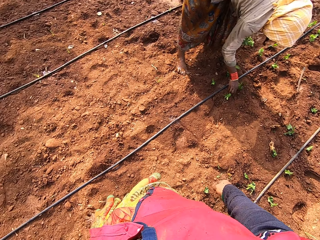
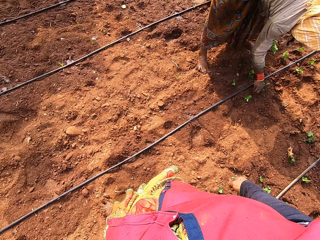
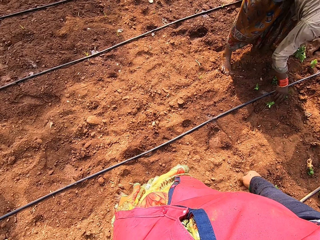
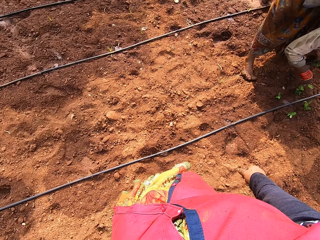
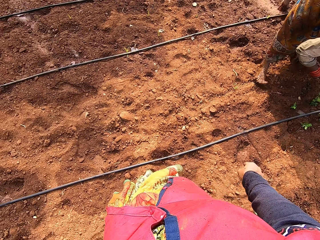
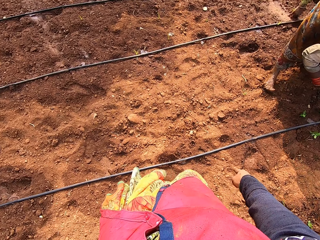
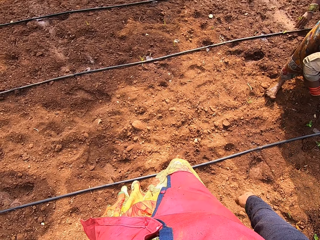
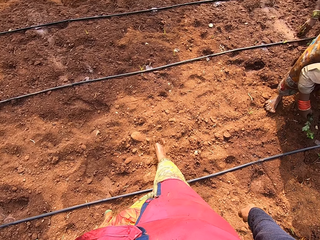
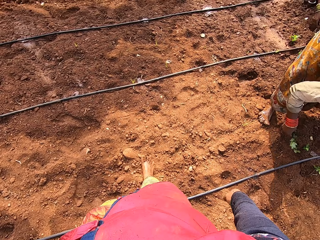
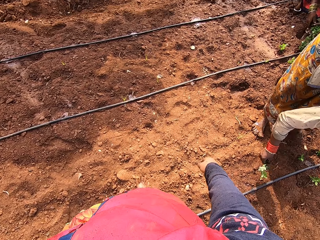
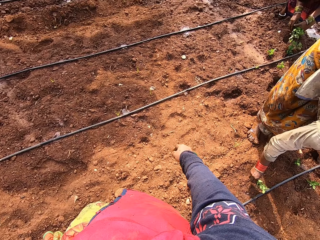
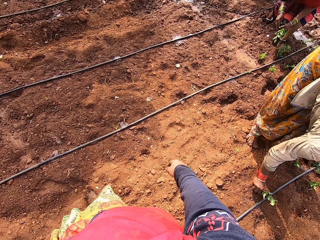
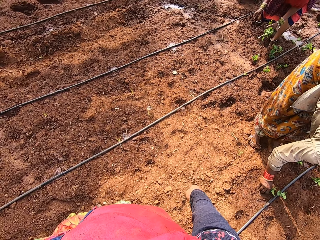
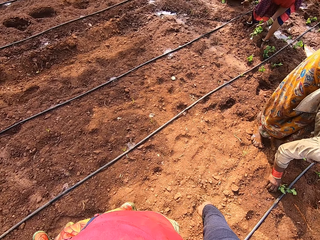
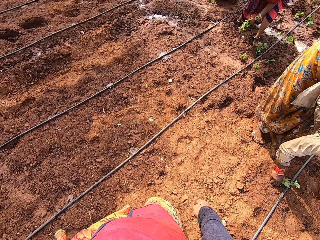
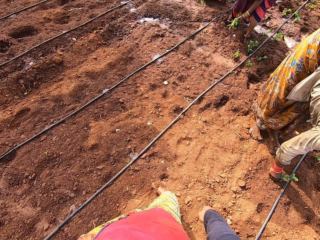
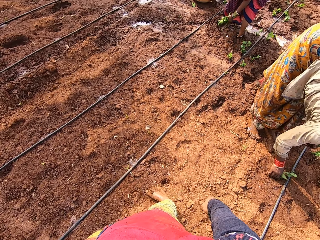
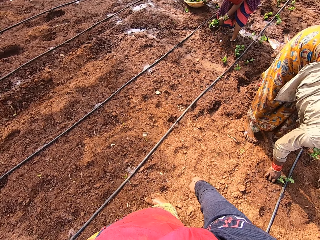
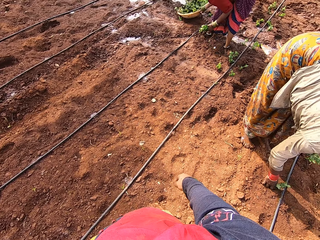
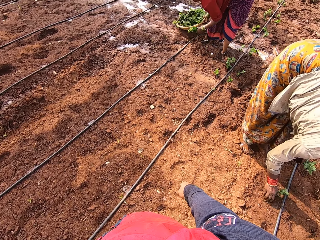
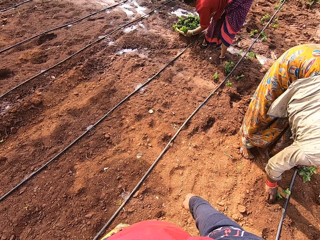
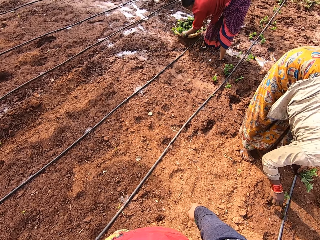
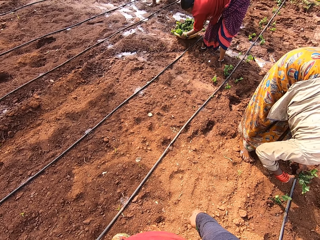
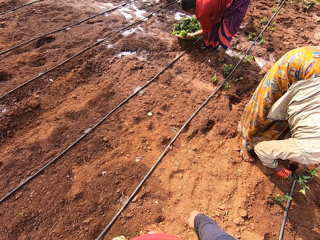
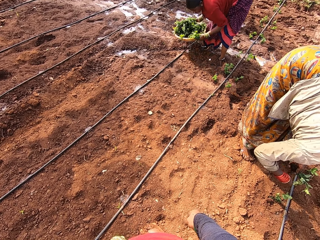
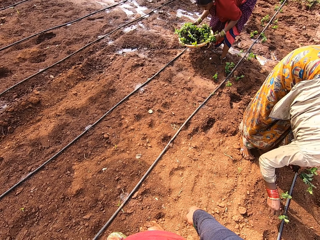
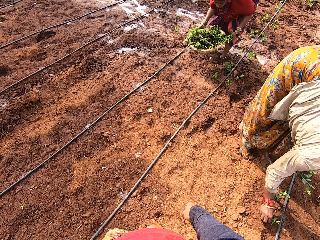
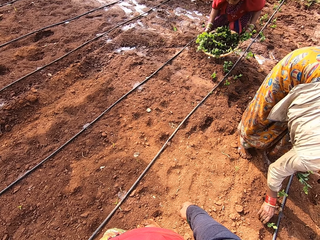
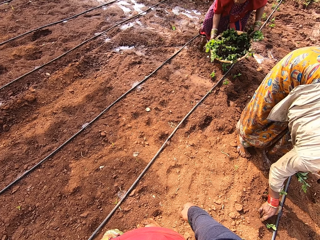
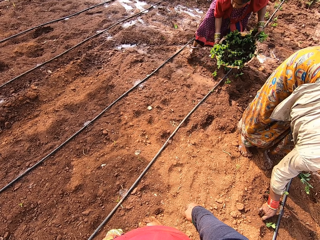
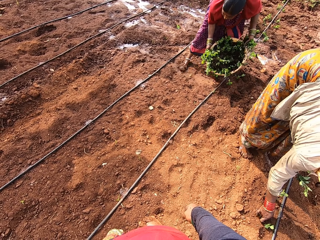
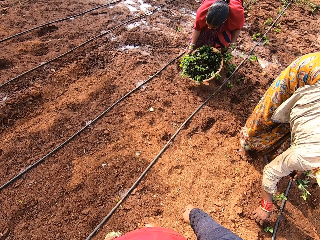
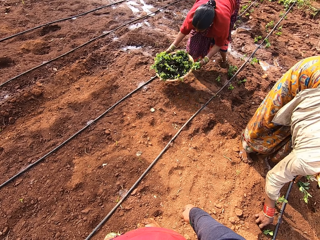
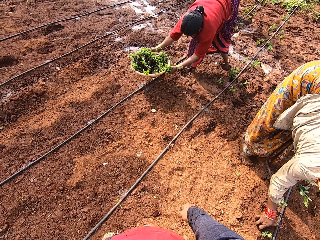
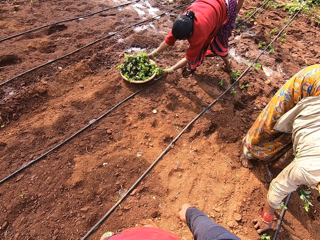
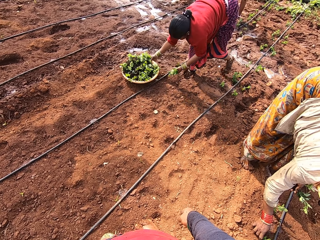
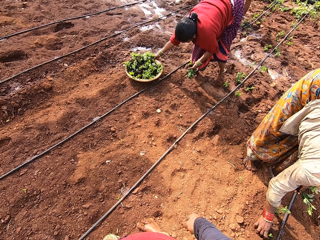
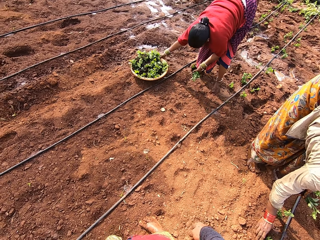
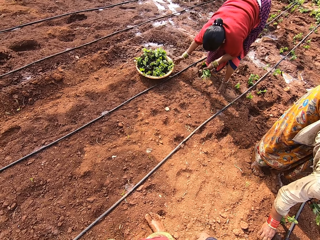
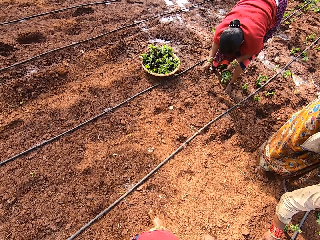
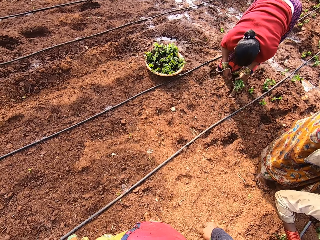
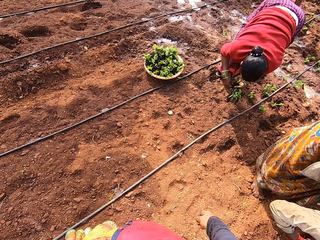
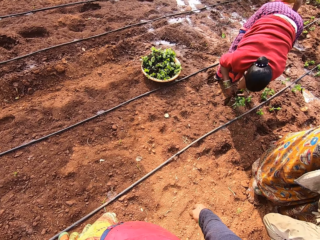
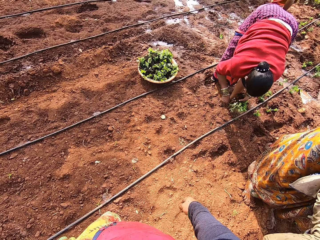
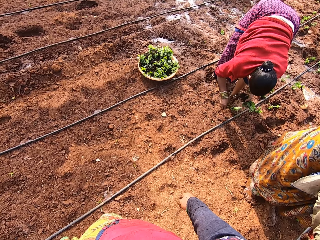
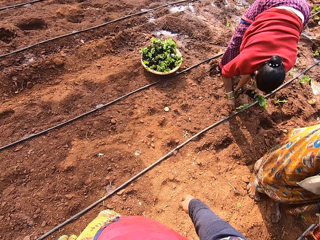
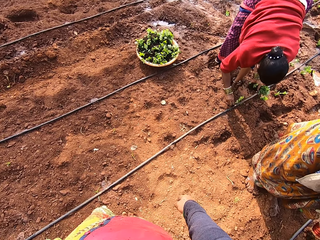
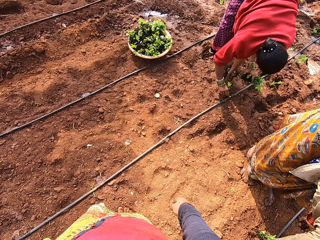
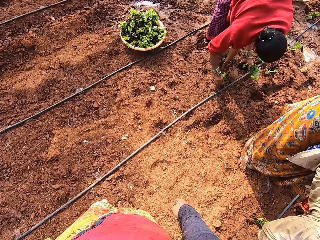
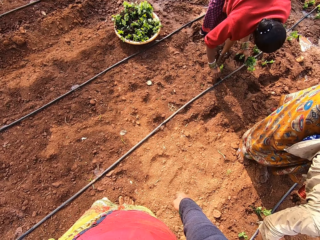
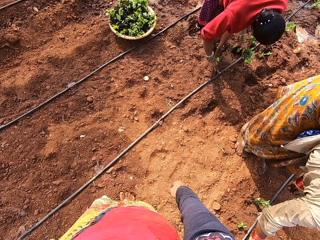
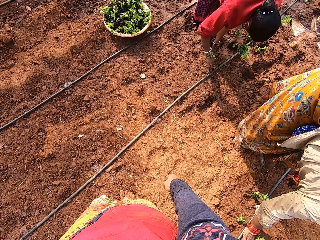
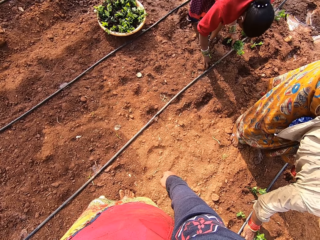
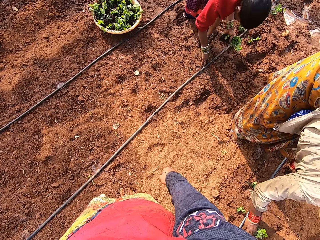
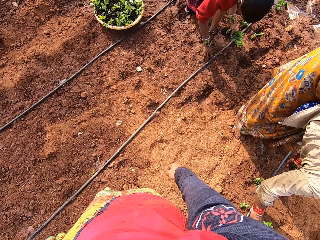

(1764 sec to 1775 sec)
The camera wearer walks around the farm. A woman pushes the plant roots into the ground with her right hand. Another woman pulls a bowl of coriander plants on the ground with her right hand. The other woman picks up the bowl from the ground with both hands. The first woman takes a plant from her left hand with her right hand and pushes the plant roots into the ground with her right hand. The camera wearer looks around the farm. The other woman puts the bowl on the ground with both hands. The other woman takes the plant from her left hand with her right hand and pushes the plant roots into the ground with her right hand. The first woman pushes the plant's roots into the ground with her right hand.

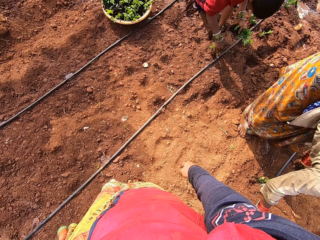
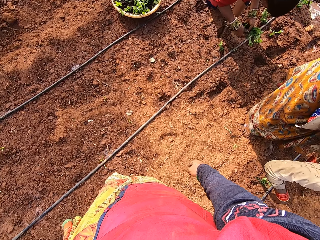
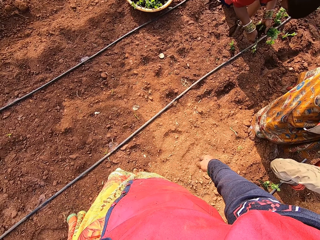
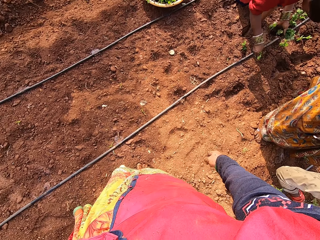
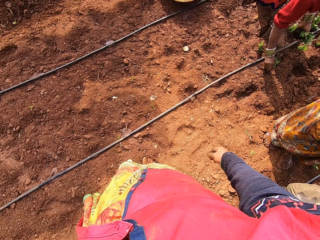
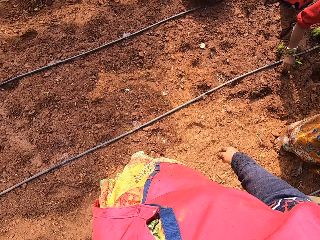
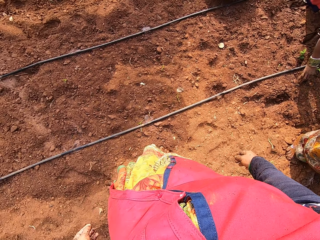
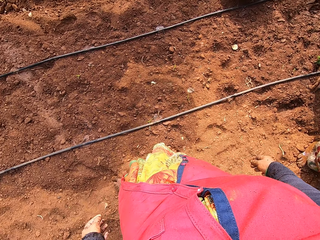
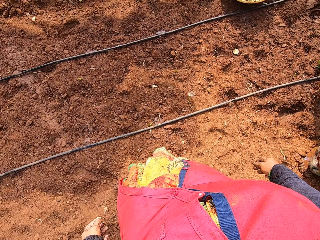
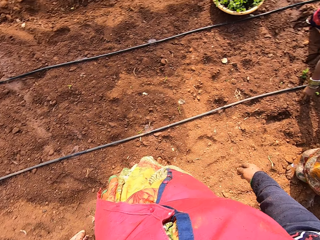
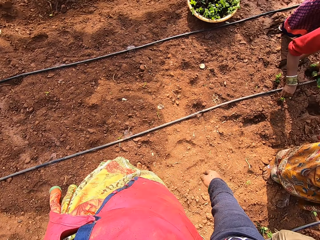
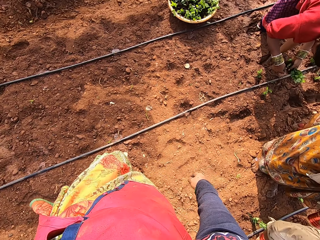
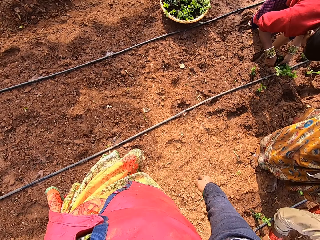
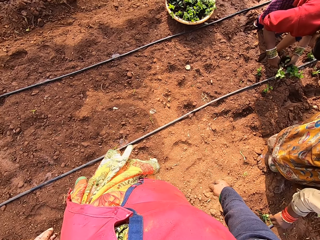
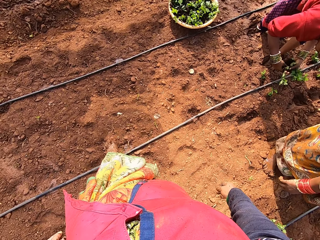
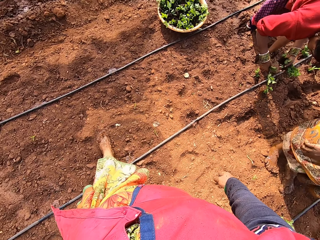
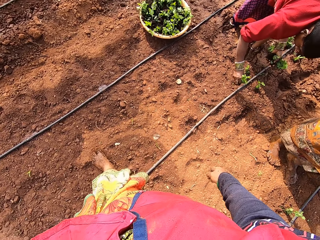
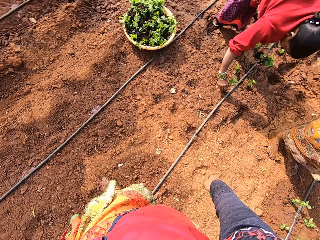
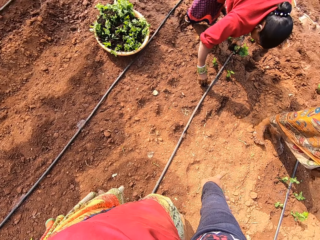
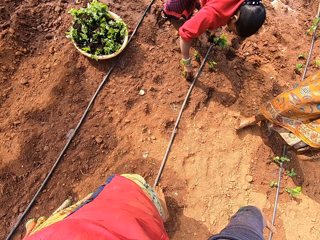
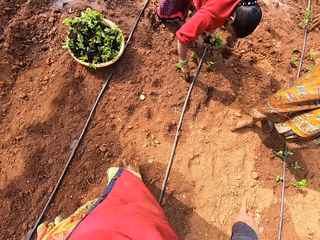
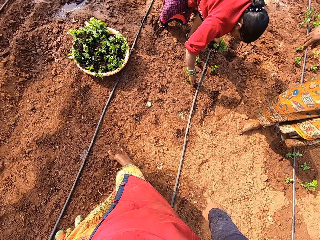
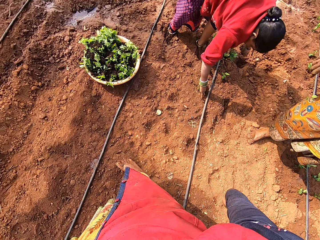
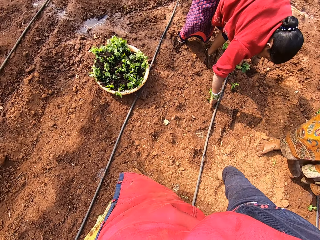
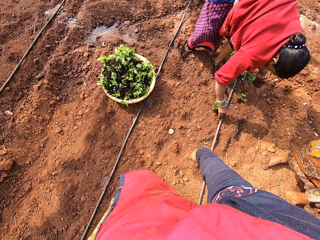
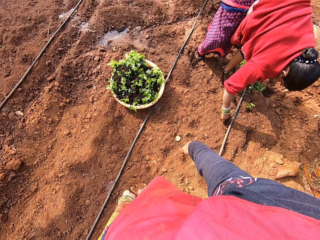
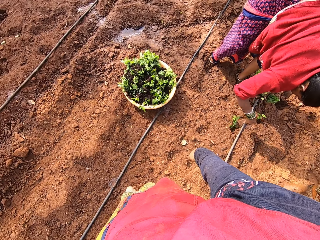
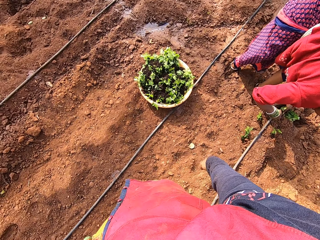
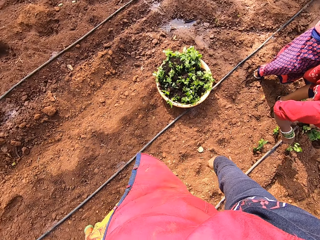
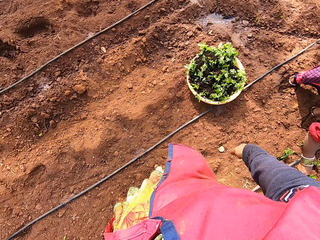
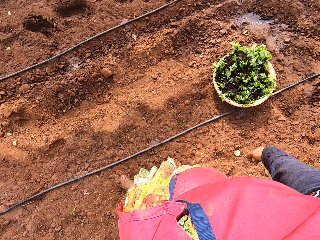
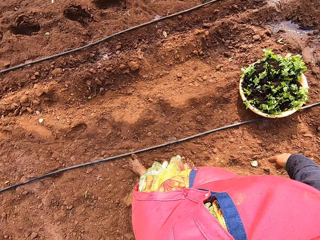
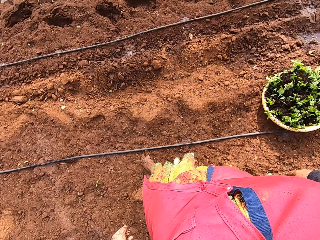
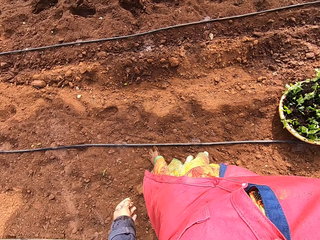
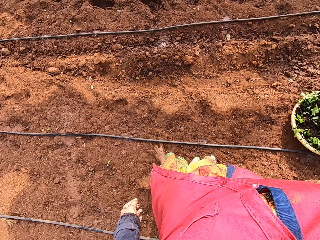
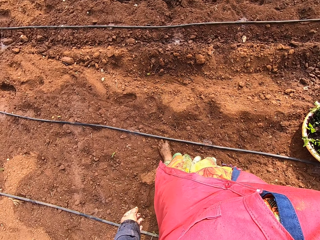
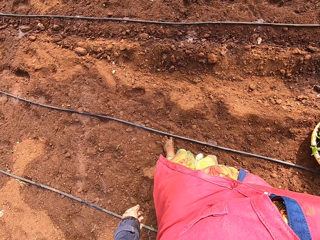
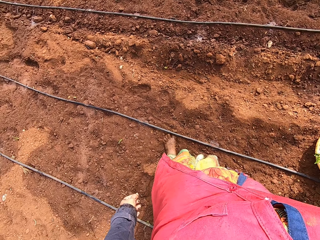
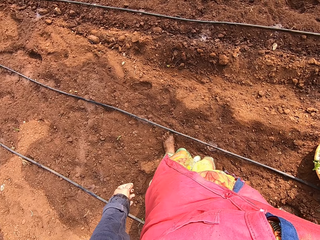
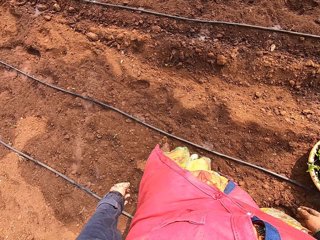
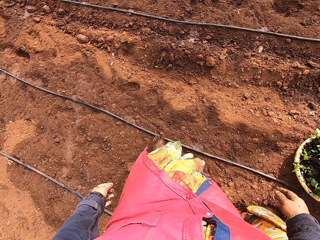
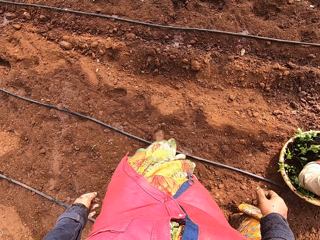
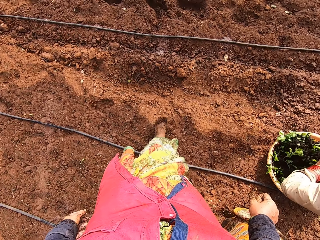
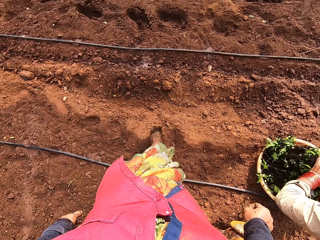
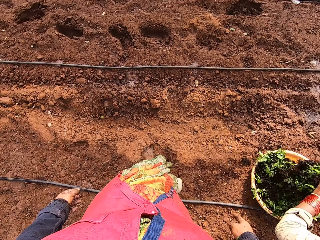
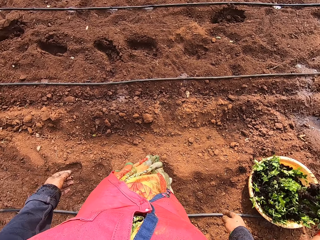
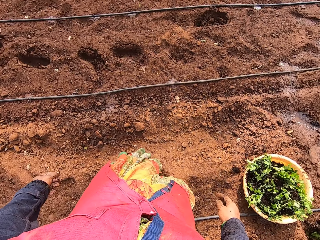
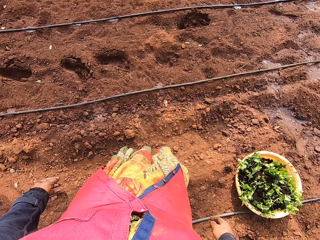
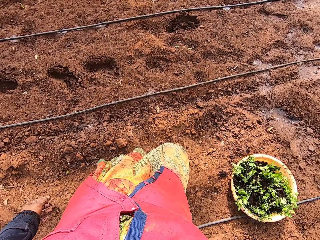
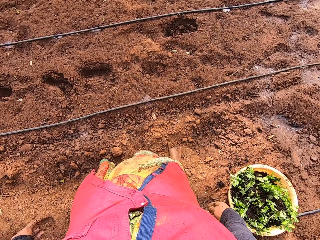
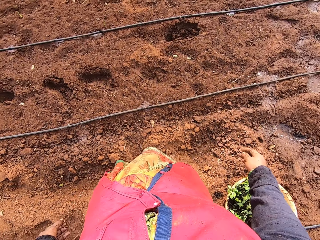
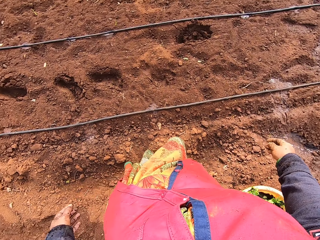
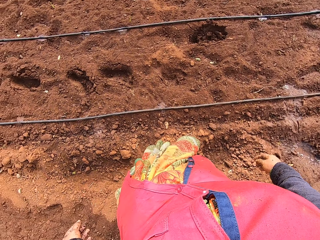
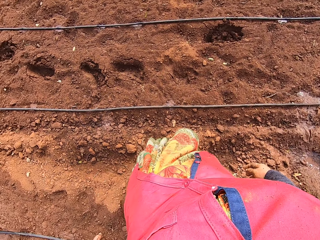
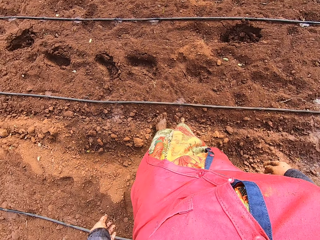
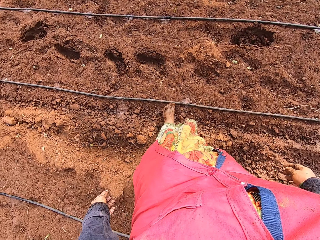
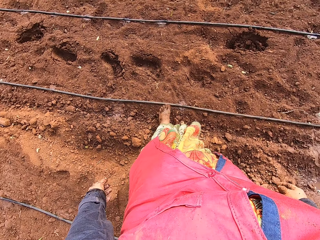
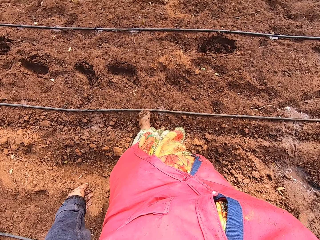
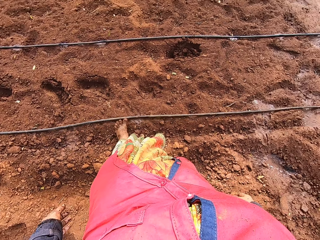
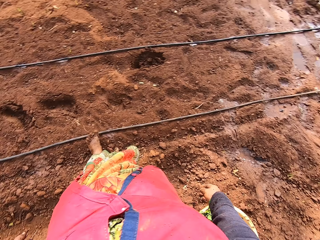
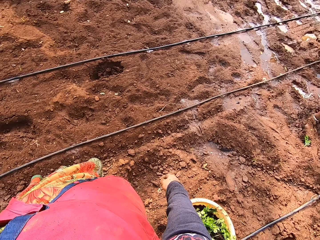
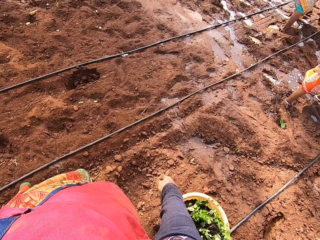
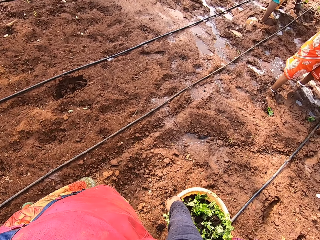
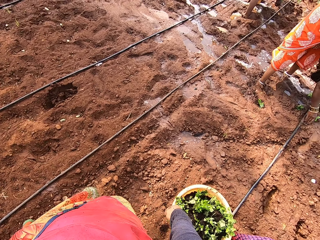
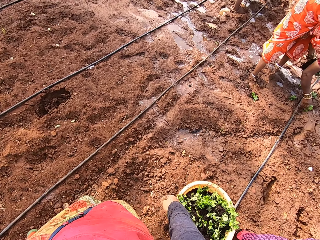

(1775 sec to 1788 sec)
A woman takes a plant from her left hand with her right hand. Another woman takes the plant from her left hand with her right hand. The first woman pushes the plant roots into the ground with her right hand. The first woman takes the plant from her left hand with her right hand. The camera wearer walks around the farm. The first woman pushes the plant roots into the ground with her right hand. The first woman takes the plant from her left hand with her right hand. The camera wearer looks around the farm. The other woman packs coriander plants from the bowl with both hands. The camera wearer walks around the farm.
